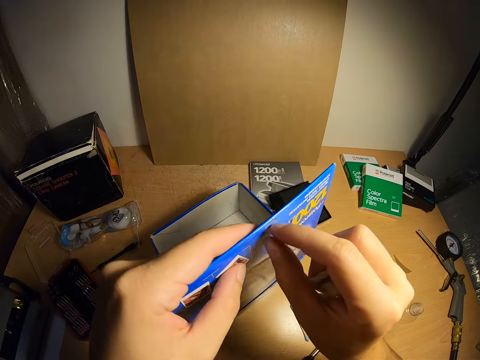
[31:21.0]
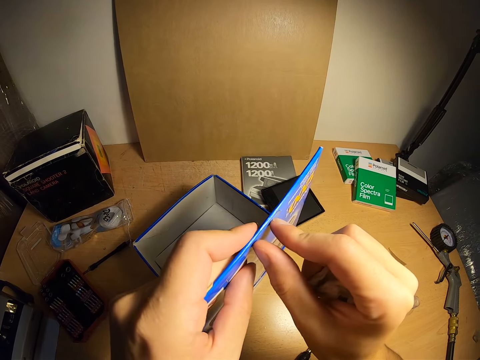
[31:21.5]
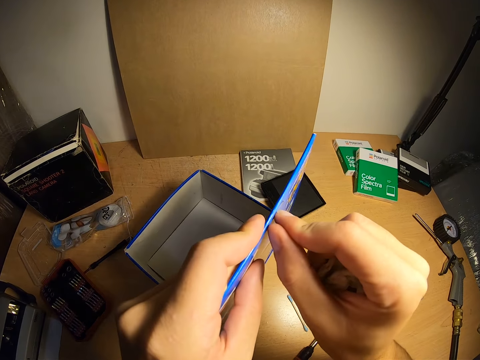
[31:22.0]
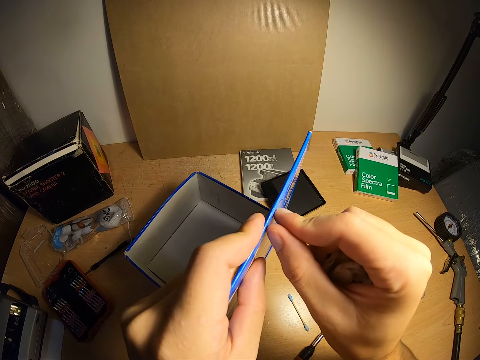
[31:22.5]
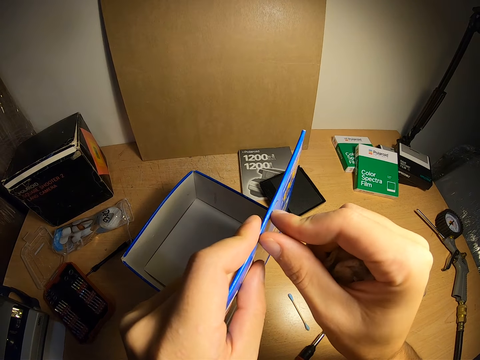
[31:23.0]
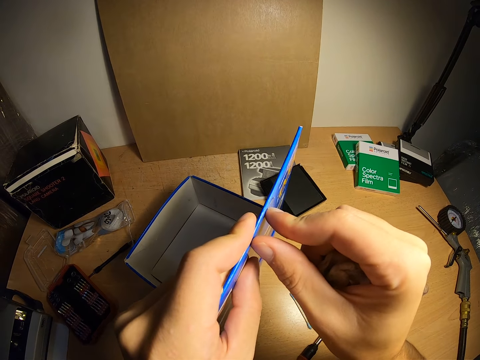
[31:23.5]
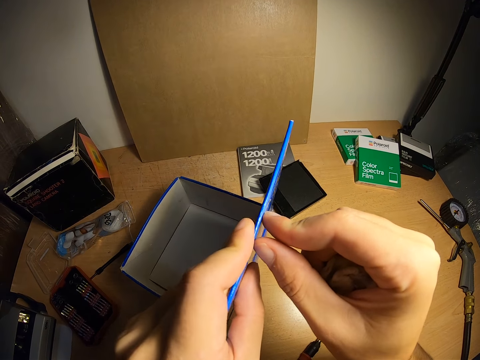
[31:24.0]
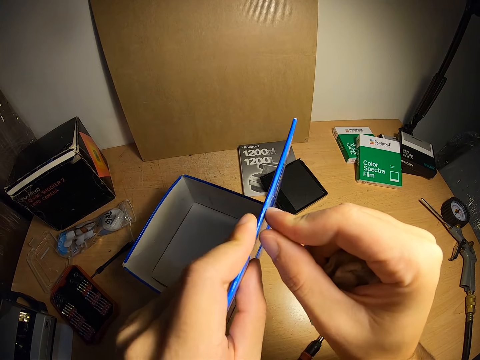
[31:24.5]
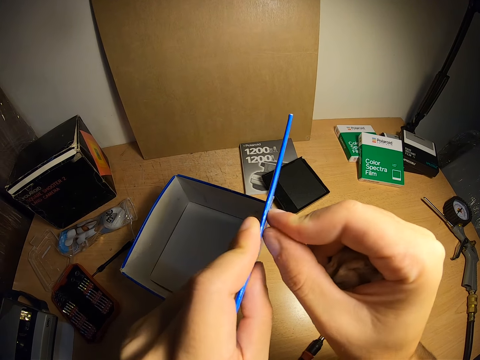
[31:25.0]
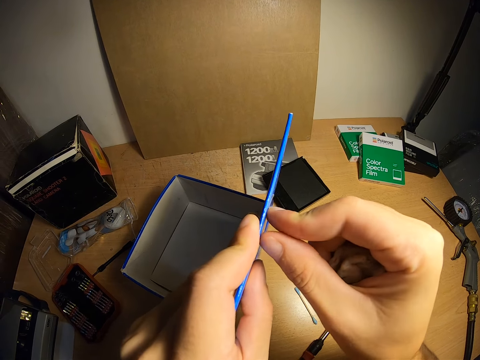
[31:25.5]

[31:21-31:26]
The camera wearer peels off a nylon on the cover of the box.

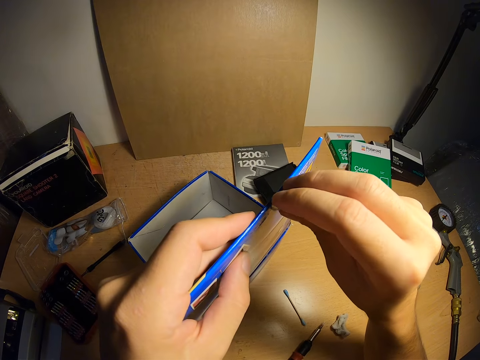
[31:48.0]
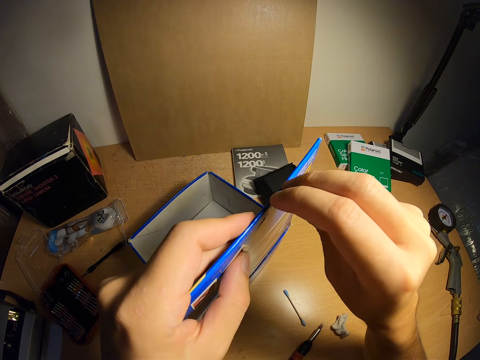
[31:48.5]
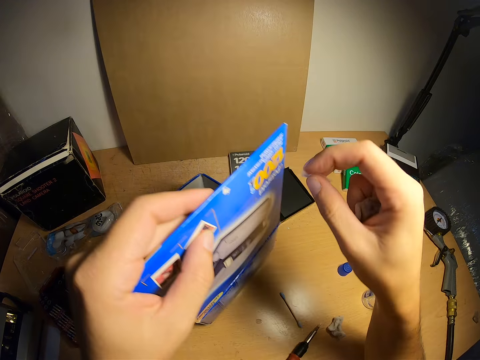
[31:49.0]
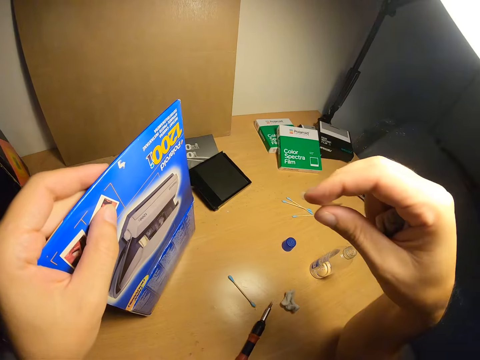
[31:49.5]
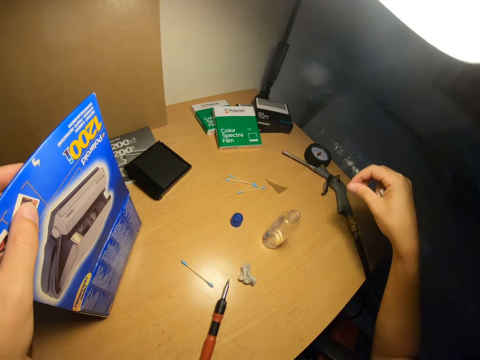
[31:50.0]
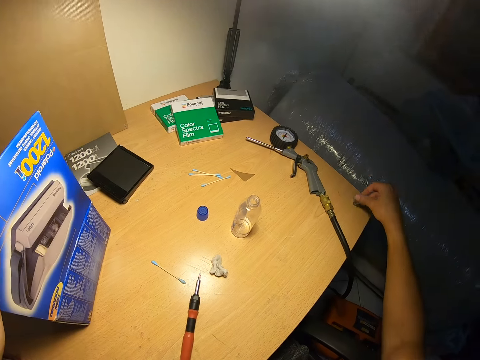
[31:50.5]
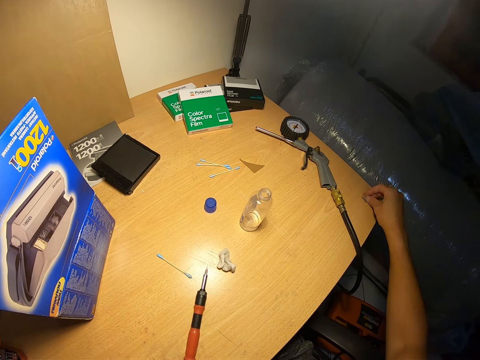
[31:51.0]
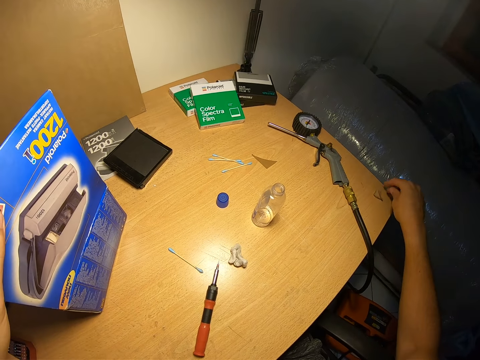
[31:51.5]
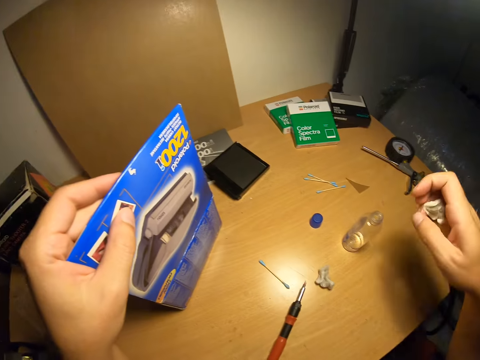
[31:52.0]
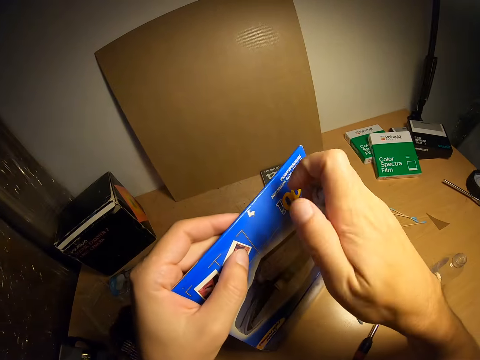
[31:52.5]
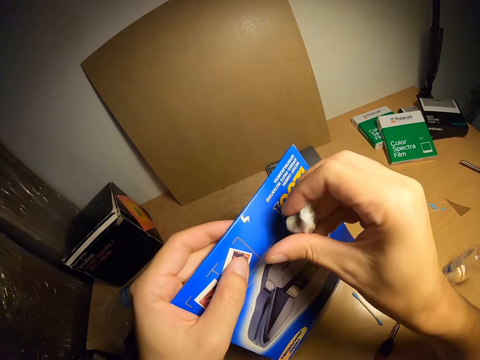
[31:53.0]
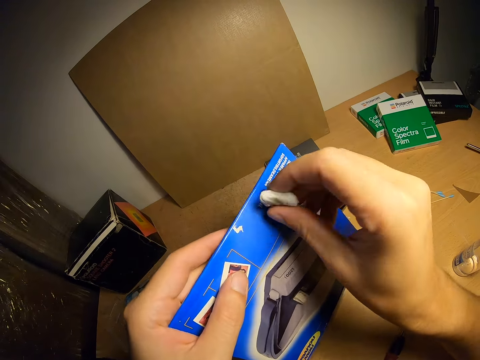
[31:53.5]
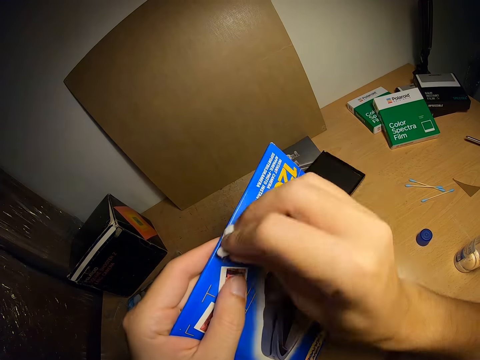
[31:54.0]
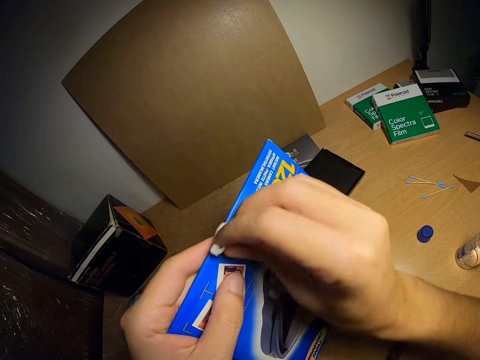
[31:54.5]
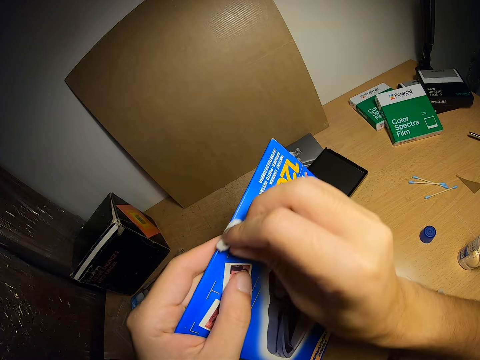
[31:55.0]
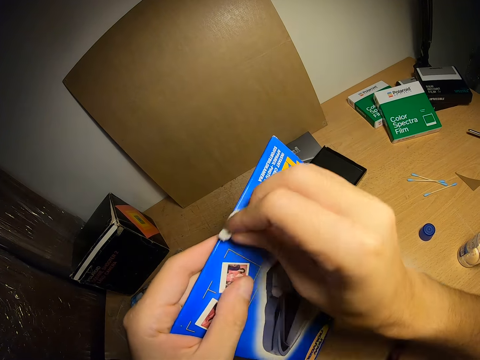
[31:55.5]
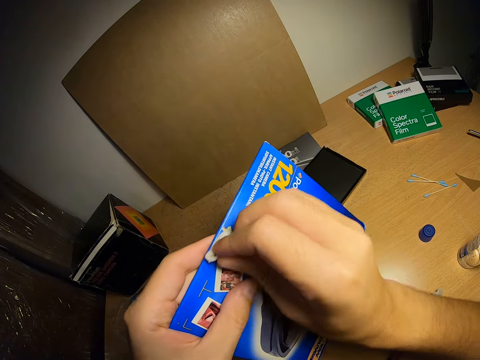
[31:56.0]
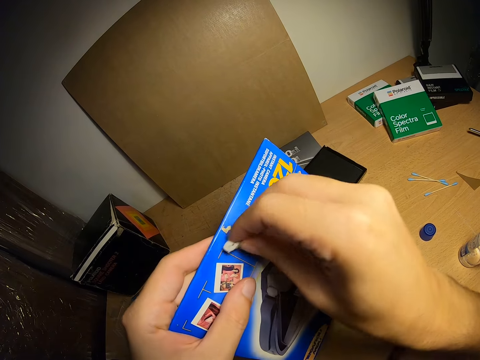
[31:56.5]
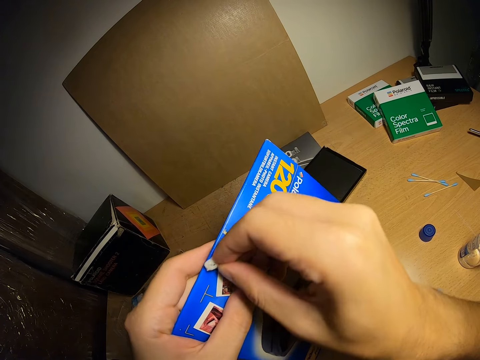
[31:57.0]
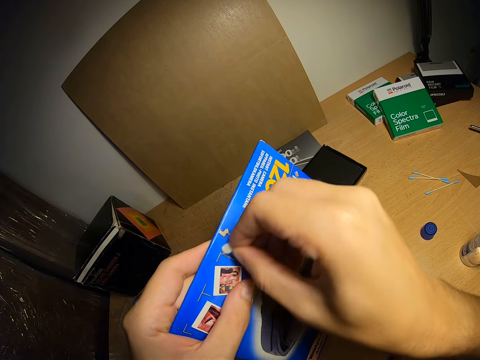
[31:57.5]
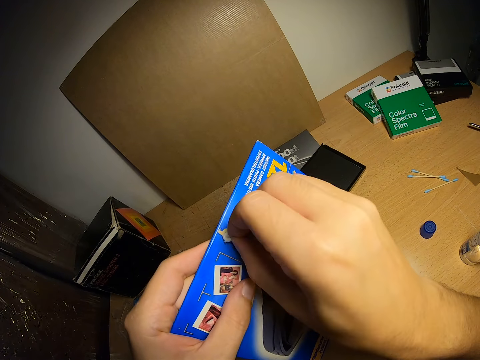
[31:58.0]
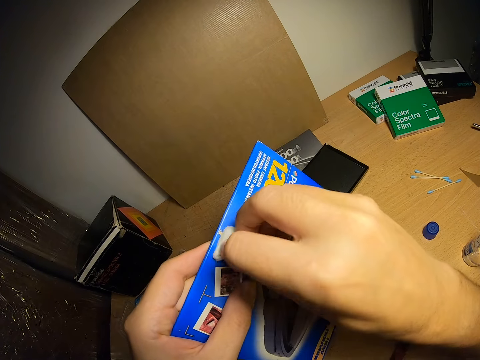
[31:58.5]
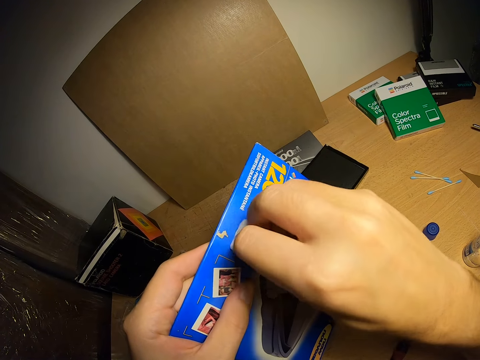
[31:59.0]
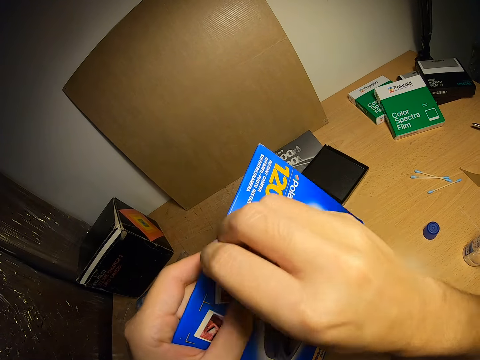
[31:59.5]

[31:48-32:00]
The camera wearer sticks the sellotape on the table. They wipe the box with cotton wool.

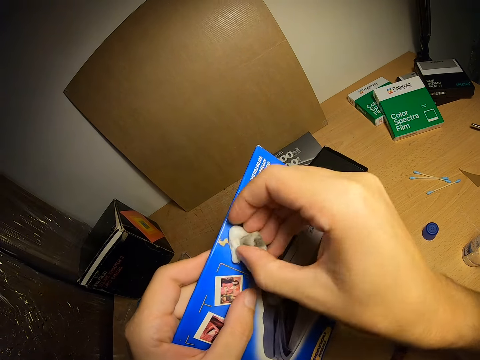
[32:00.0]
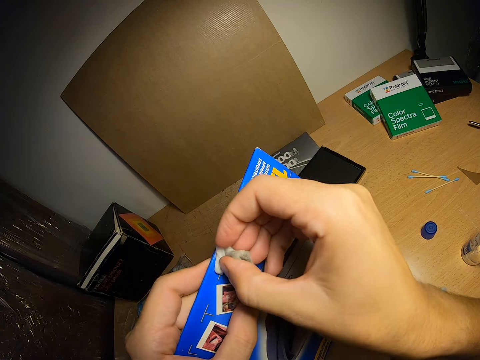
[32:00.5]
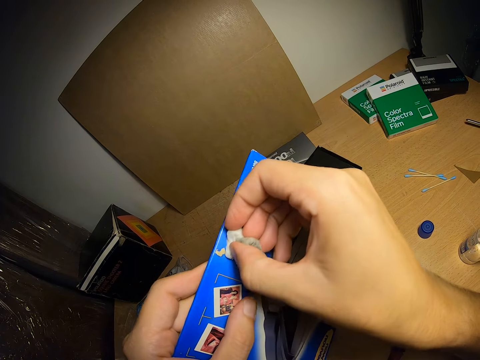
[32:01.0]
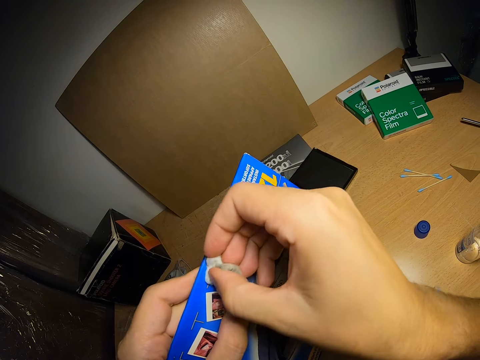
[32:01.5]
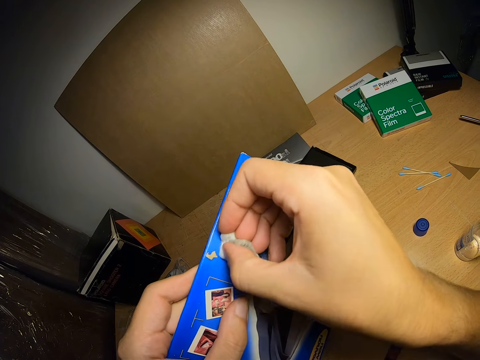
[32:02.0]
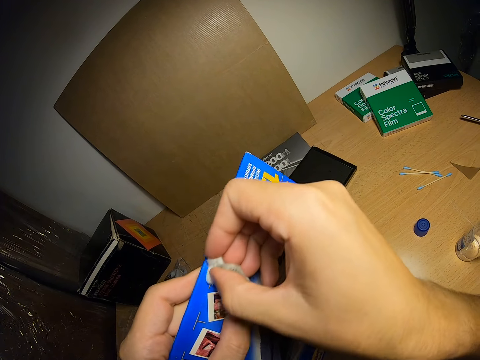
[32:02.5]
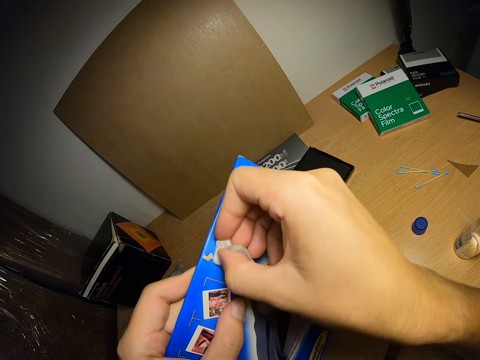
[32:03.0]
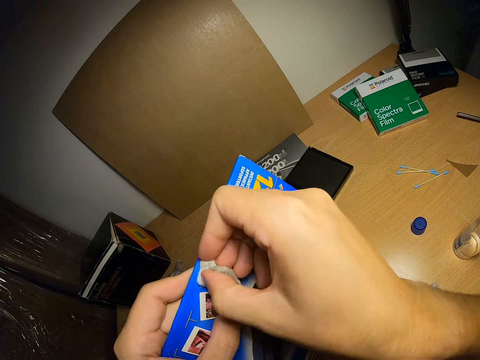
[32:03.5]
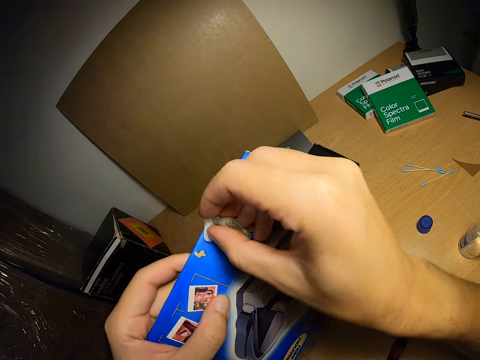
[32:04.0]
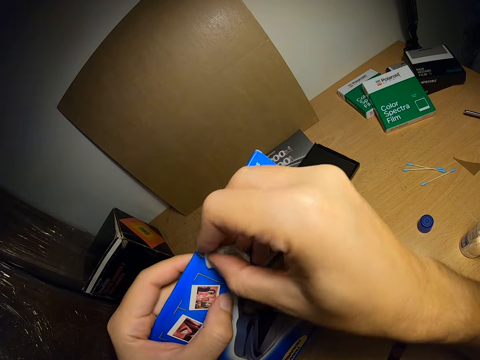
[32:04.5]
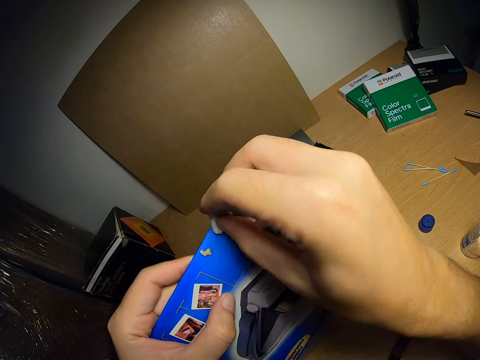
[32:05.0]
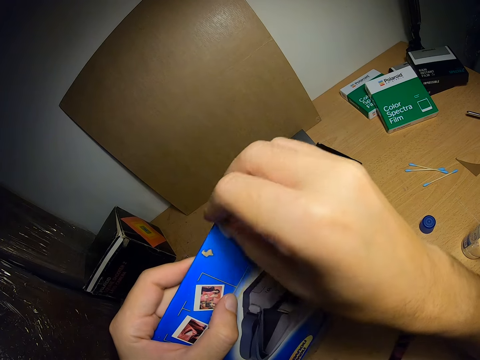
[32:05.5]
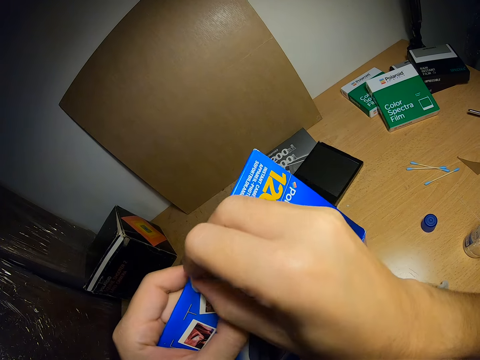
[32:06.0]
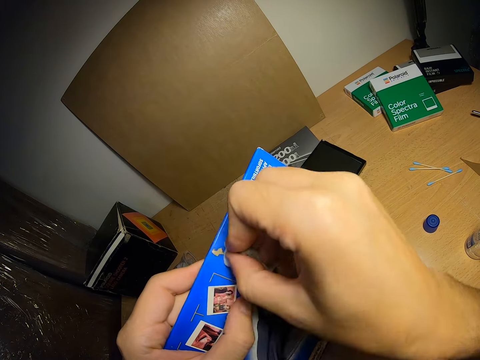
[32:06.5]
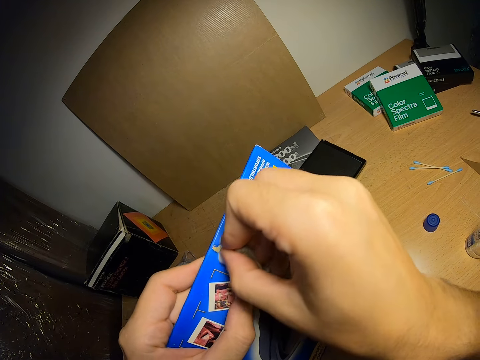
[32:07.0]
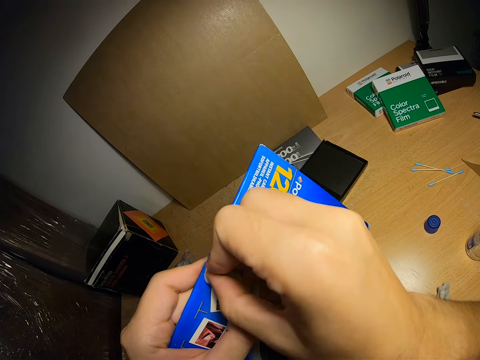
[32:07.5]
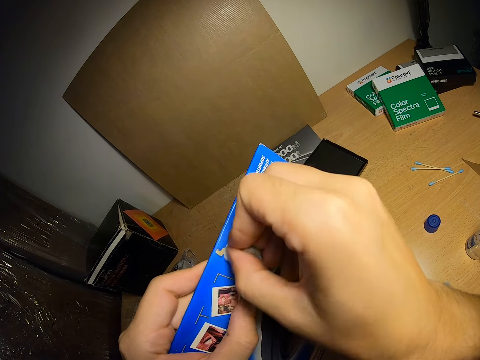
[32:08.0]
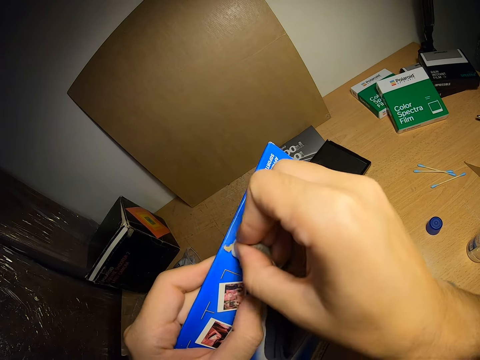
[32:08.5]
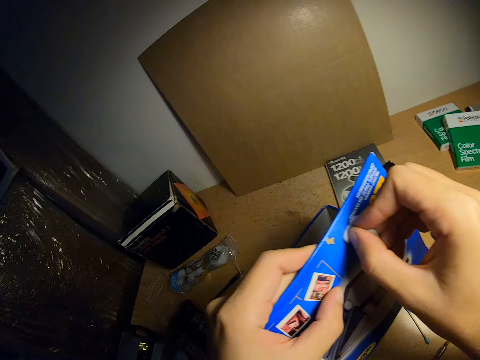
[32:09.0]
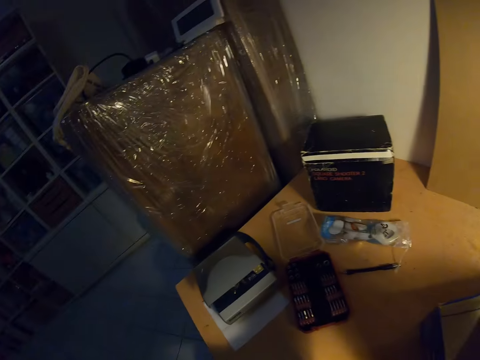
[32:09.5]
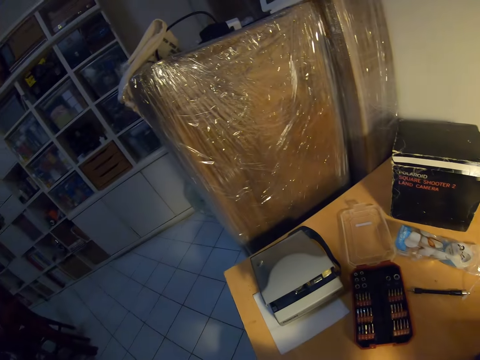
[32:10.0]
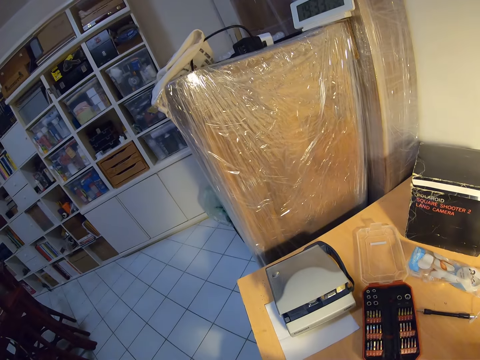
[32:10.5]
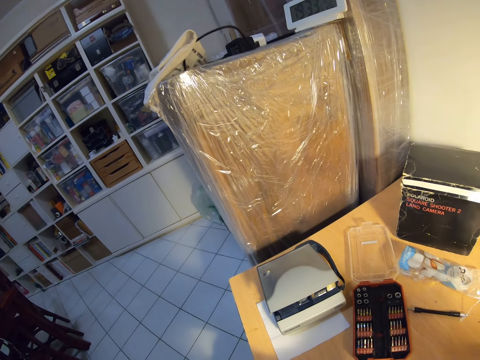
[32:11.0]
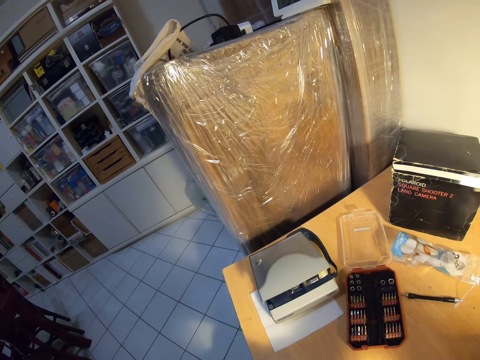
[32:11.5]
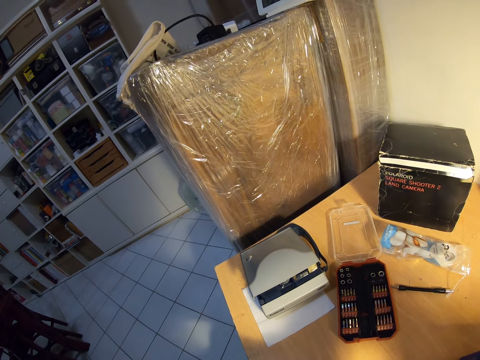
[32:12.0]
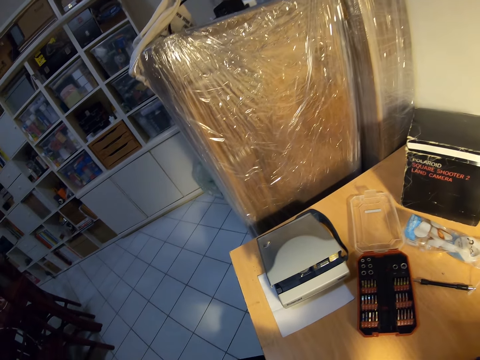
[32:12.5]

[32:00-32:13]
The camera wearer turns the box around. They look around.
